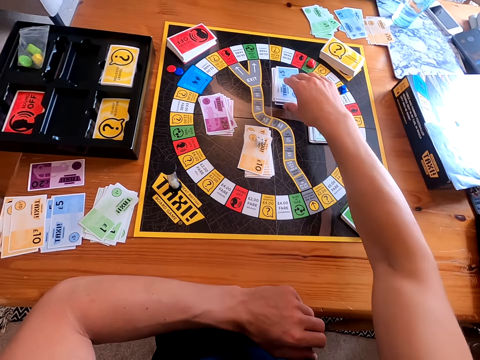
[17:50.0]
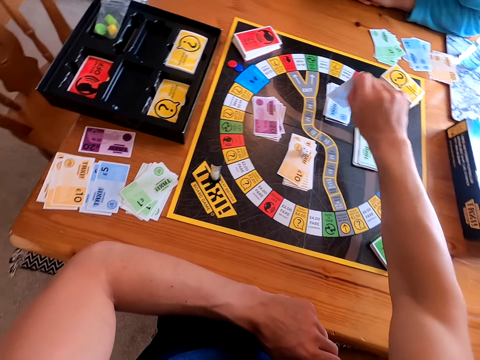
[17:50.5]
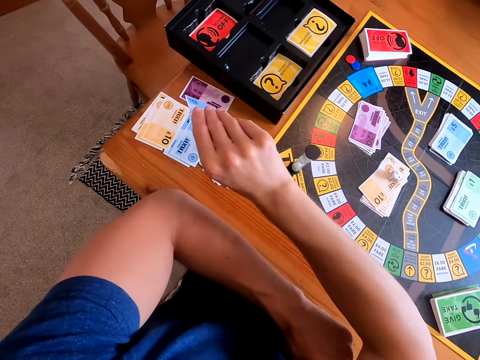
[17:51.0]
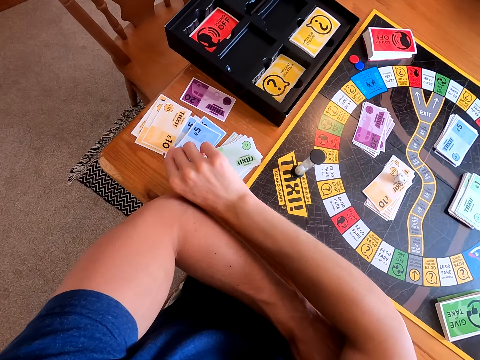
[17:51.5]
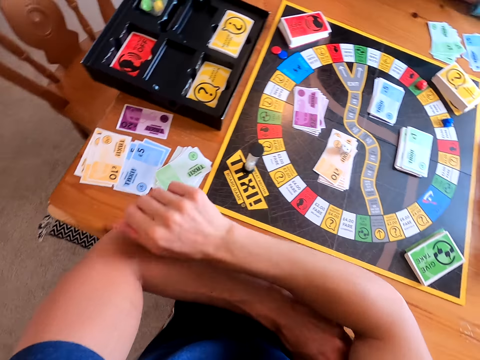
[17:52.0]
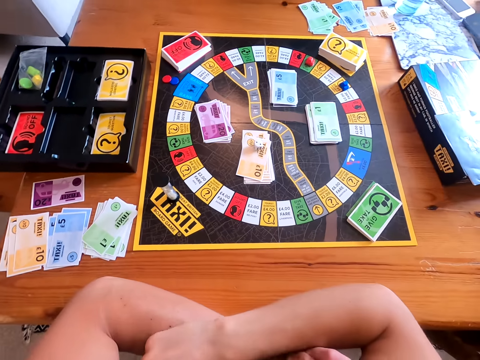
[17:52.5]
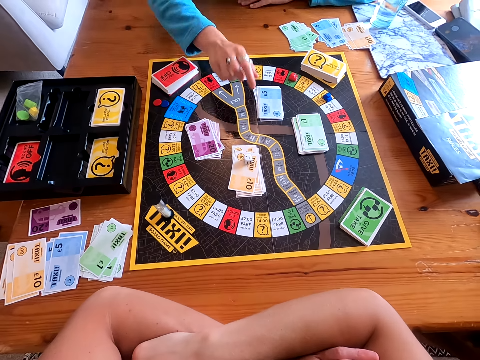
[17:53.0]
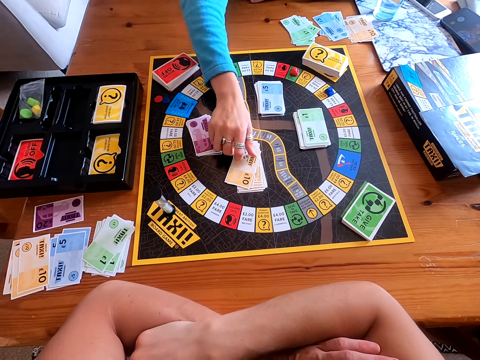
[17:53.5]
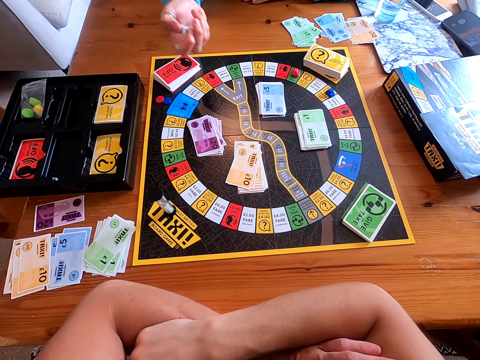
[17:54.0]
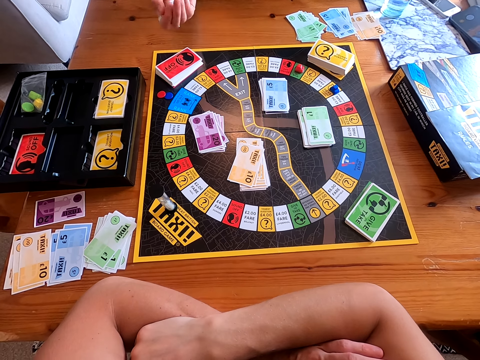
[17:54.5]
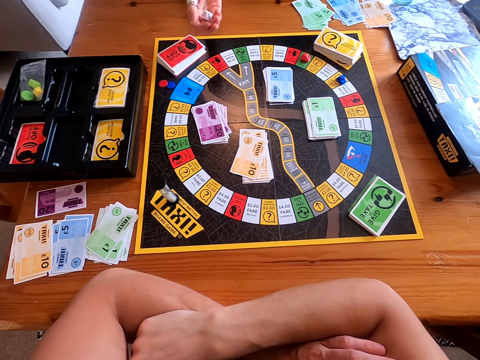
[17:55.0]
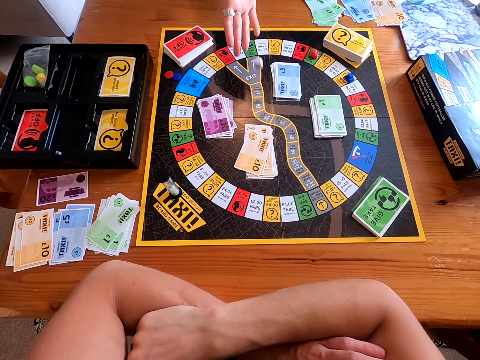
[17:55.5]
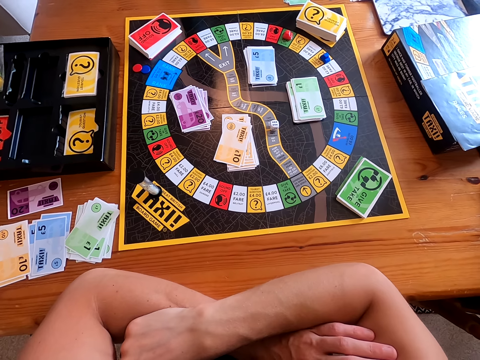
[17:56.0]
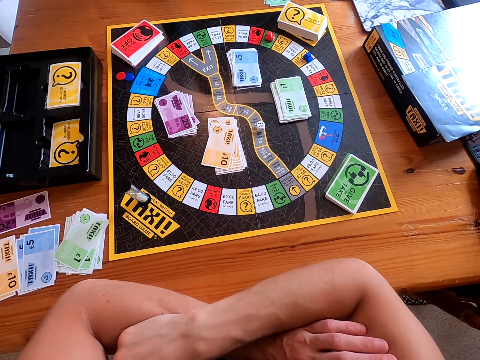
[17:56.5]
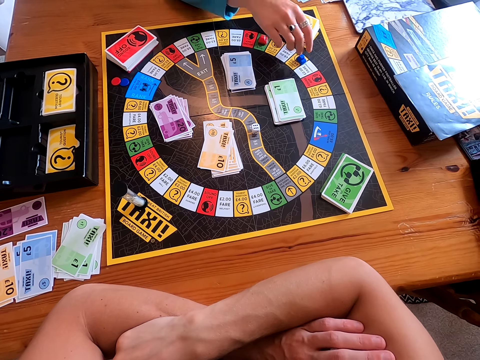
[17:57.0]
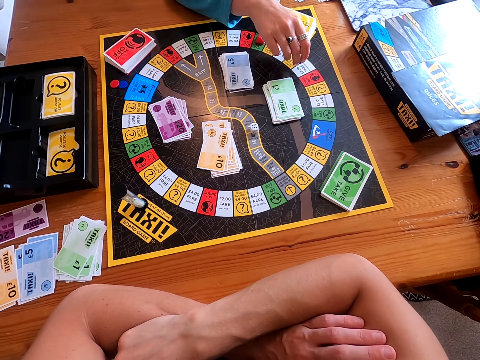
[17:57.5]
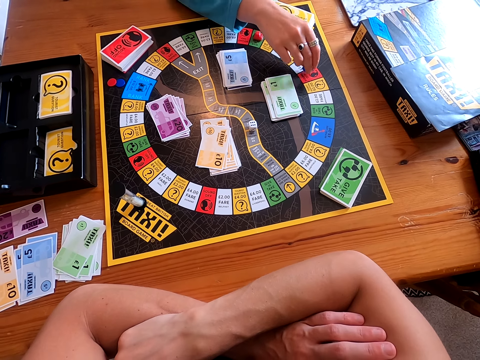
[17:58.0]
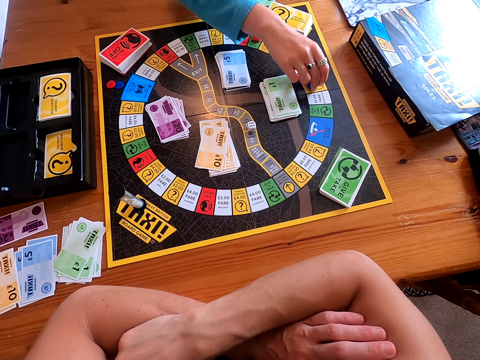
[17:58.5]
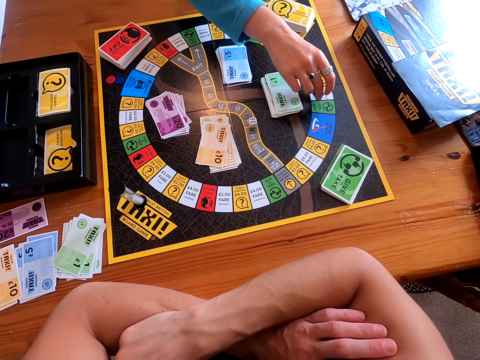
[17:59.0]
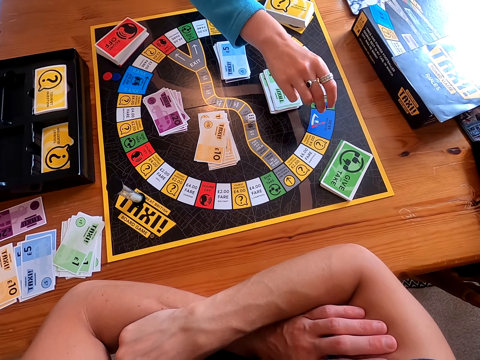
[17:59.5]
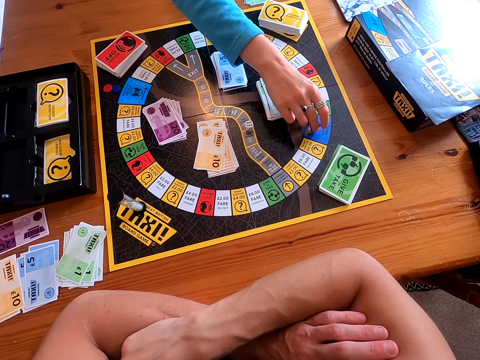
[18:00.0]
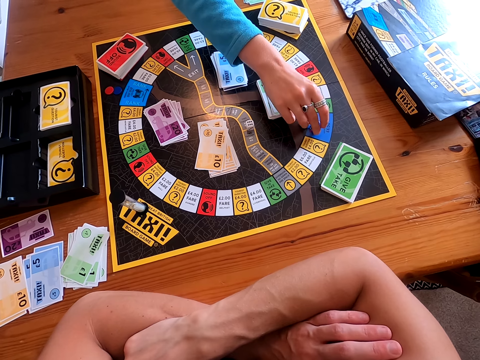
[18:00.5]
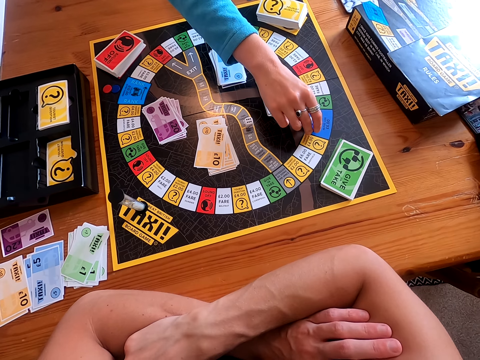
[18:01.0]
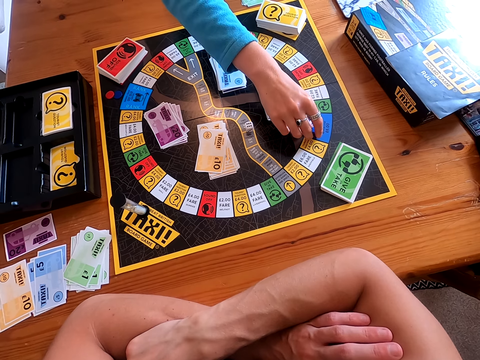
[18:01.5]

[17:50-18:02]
The camera wearer picks a card from the taxi board and places the card on the table on other cards. A woman picks a dice from the taxi board and rolls the dice on her hand. The camera wearer shakes the cube and drops the cube. The woman throws the dice on the board and moves the piece on the taxi board.

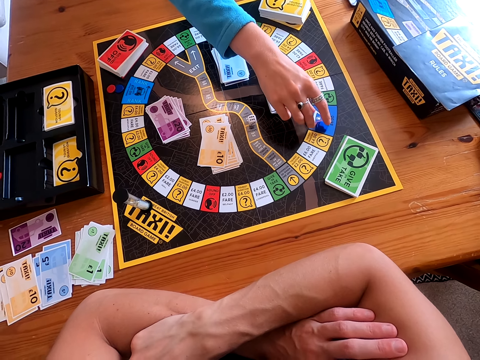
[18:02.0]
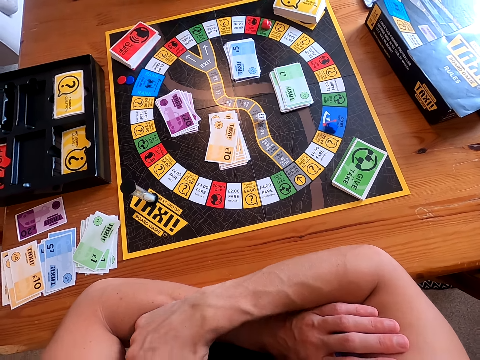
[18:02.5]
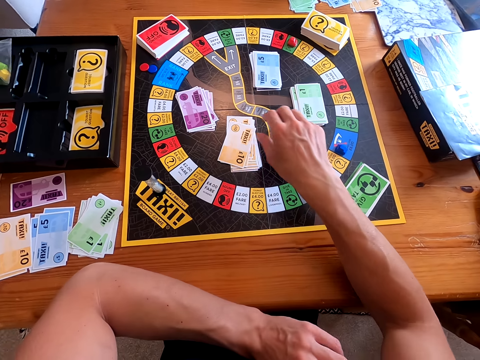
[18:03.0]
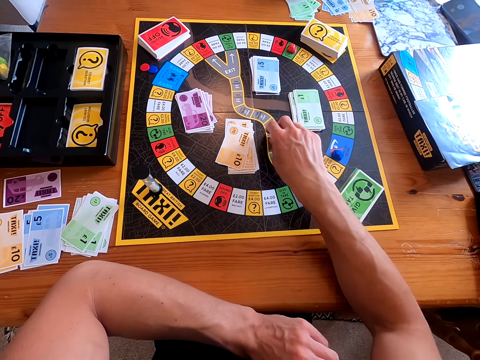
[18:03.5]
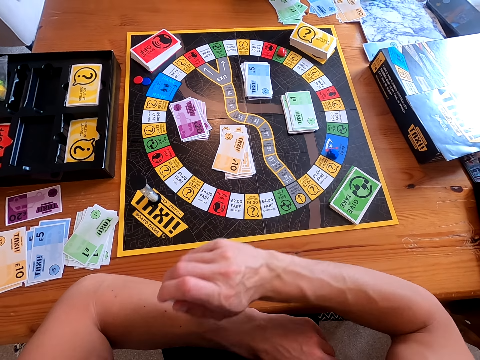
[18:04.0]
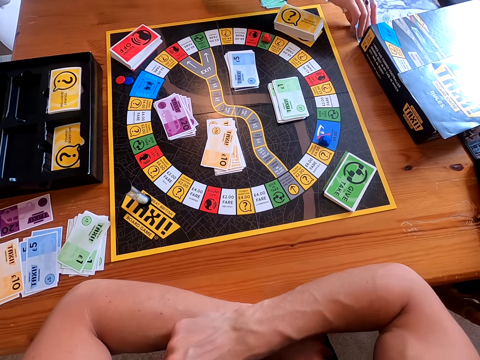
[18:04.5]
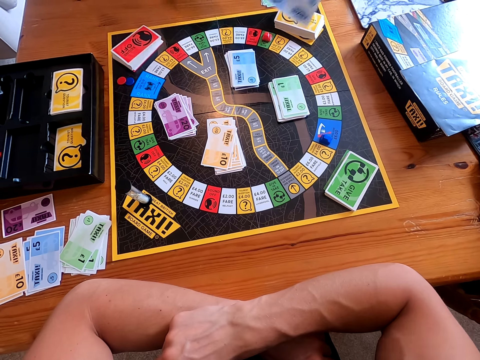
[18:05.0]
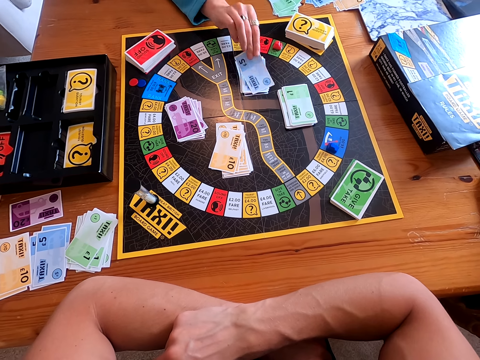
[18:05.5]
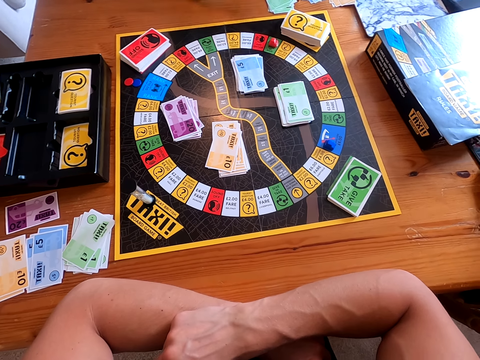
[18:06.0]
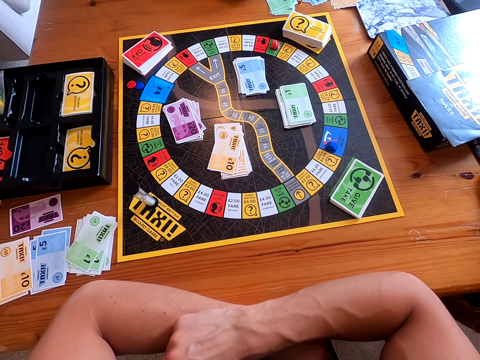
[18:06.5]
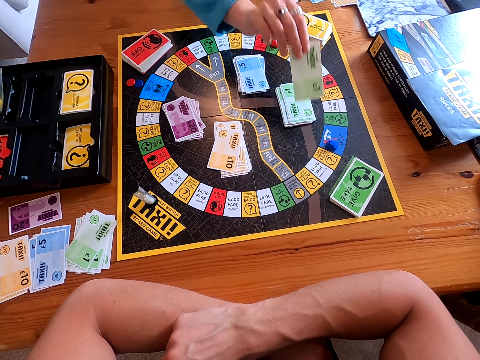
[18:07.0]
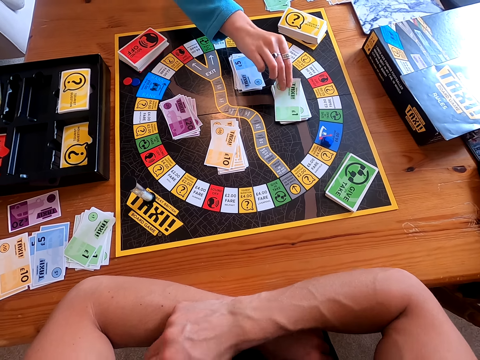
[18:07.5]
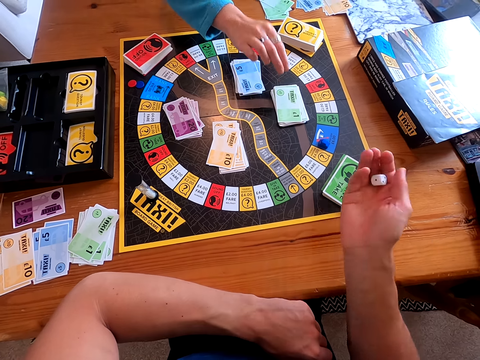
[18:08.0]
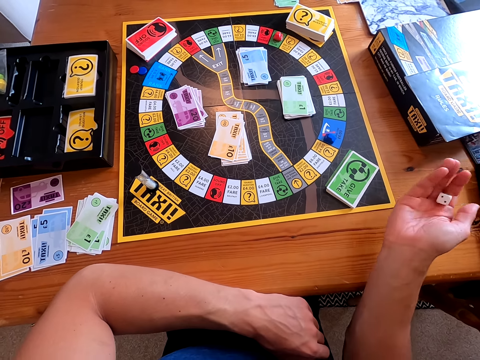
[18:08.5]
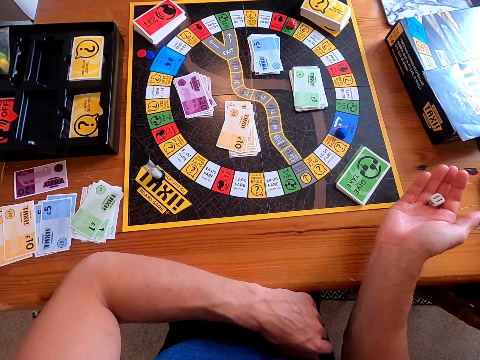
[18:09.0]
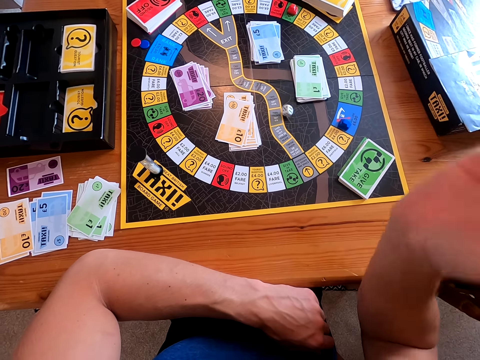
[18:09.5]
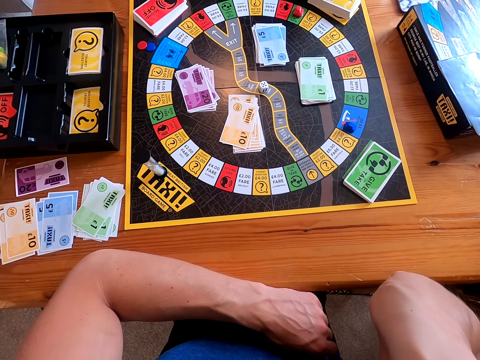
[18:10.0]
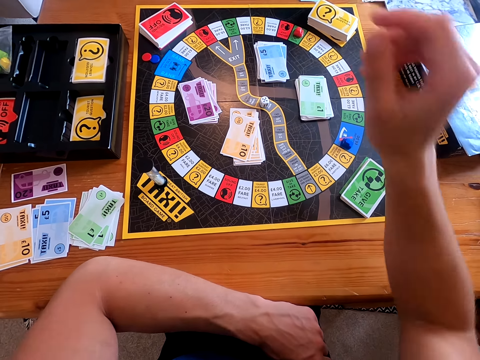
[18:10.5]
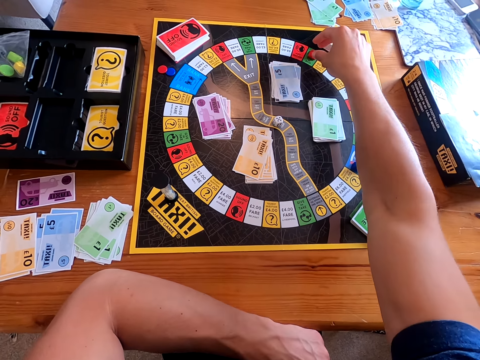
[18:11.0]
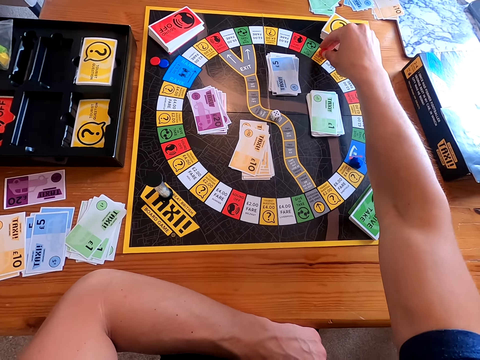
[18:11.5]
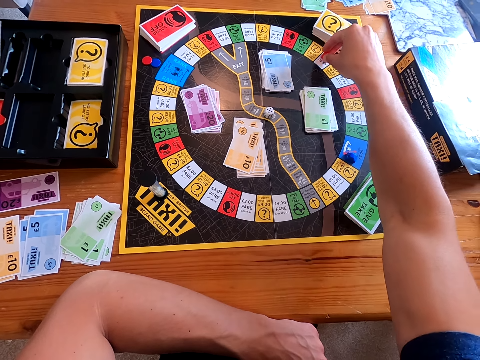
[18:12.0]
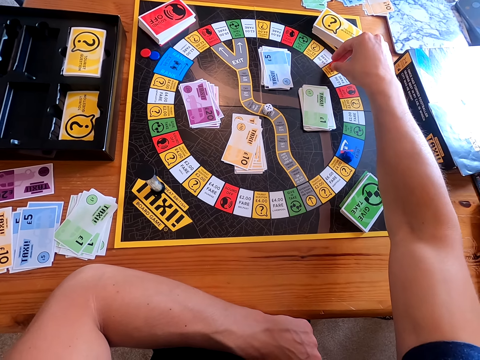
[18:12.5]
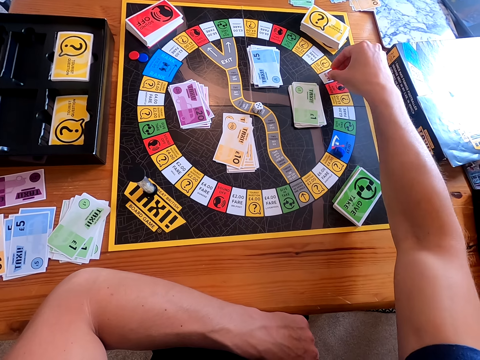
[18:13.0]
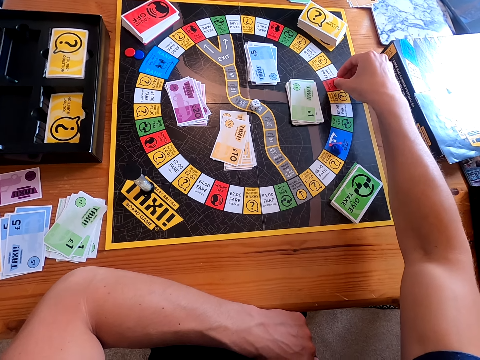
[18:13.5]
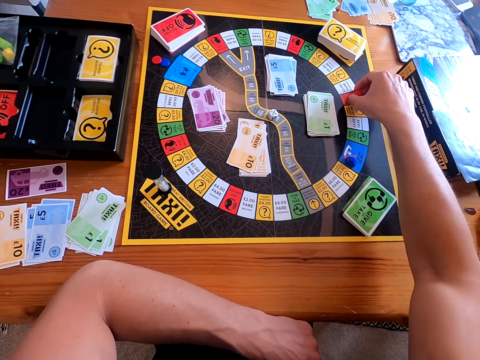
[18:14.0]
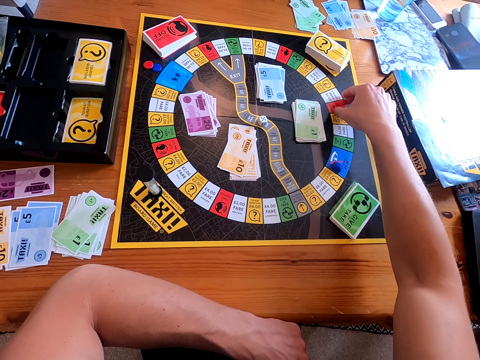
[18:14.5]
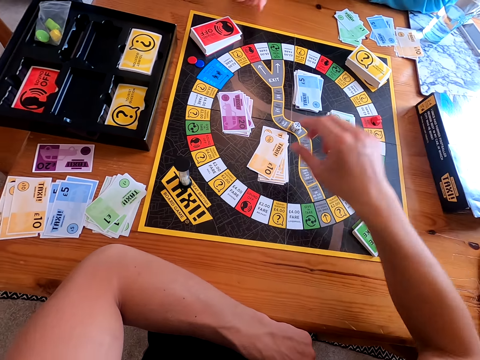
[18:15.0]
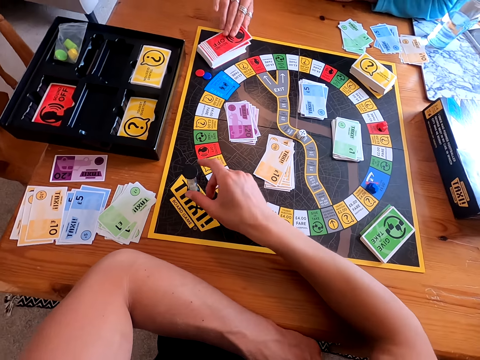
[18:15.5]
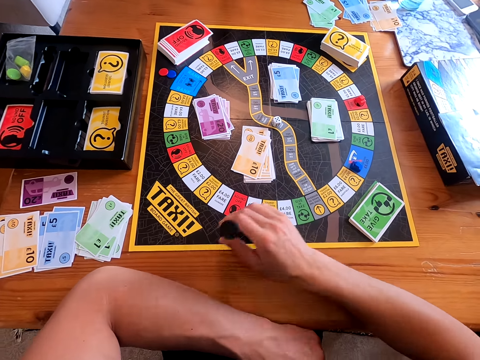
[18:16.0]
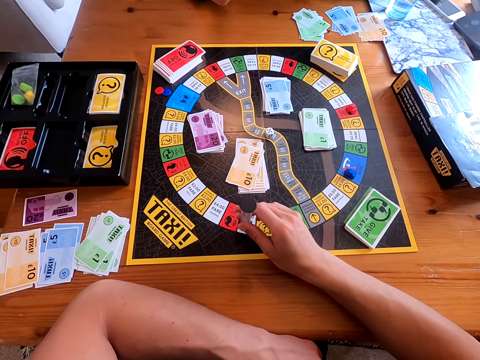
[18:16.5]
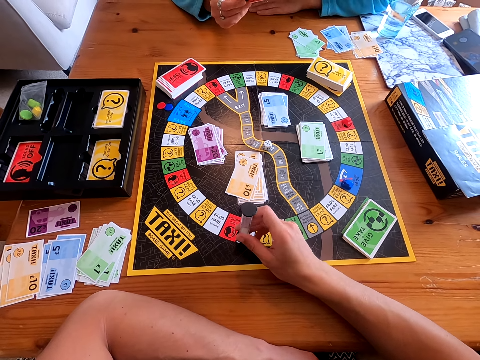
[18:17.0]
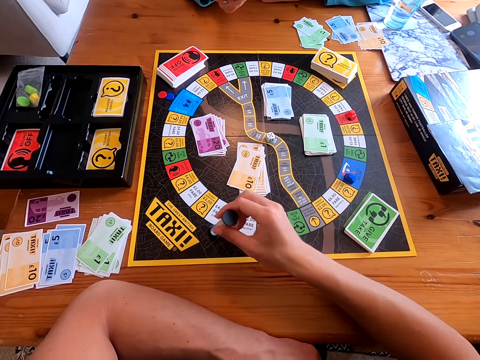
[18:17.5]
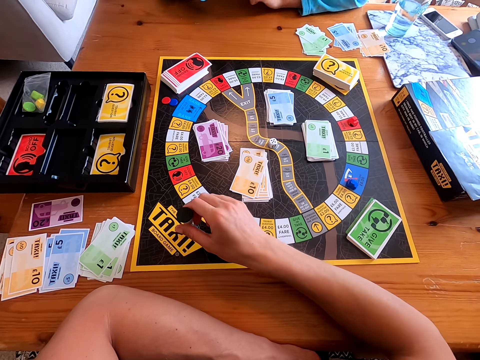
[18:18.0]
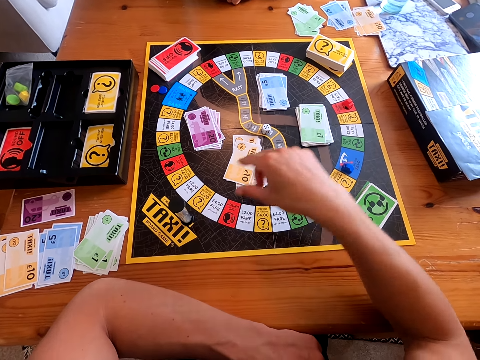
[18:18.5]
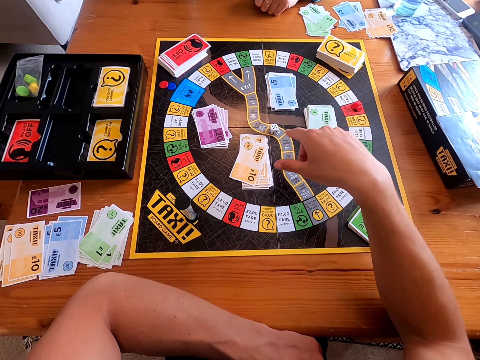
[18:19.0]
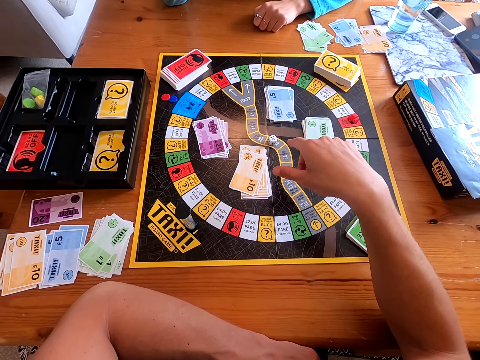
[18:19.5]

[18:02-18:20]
The camera wearer picks a dice from the taxi board. A woman places the card on the other cards. The woman places the card on the other cards again and picks the cards. The camera wearer rolls the dice in his hand and throws the dice on the taxi board. He moves the piece on the taxi board. The woman taps the board with something. The camera wearer picks a red card. The woman picks a card from the board. The camera wearer turns over the hour glass. The woman reads the card and places something on the board. The camera wearer answers the question on the card.
